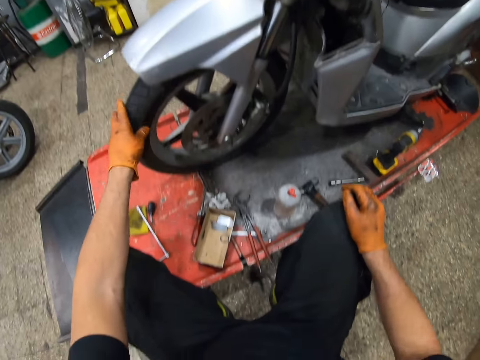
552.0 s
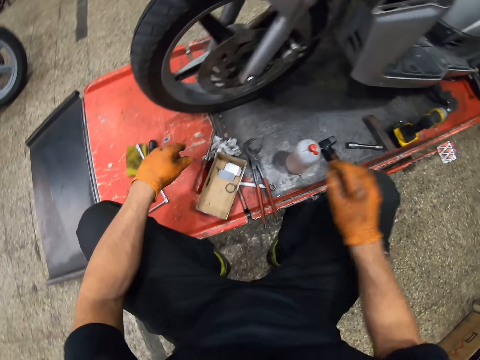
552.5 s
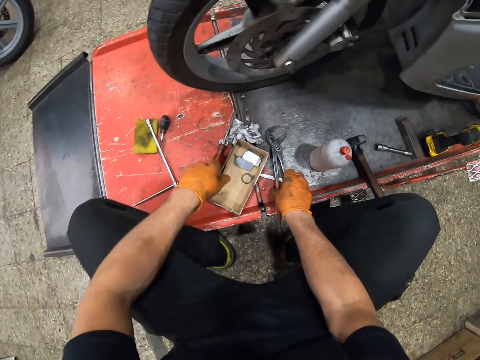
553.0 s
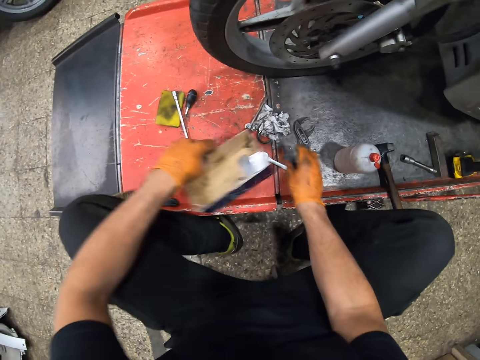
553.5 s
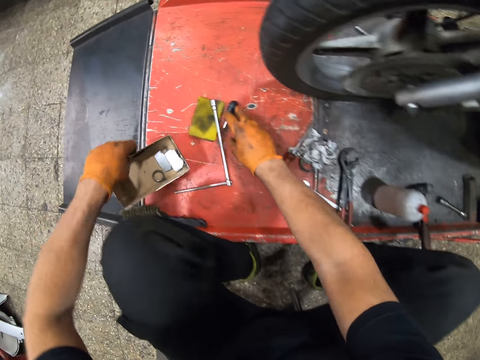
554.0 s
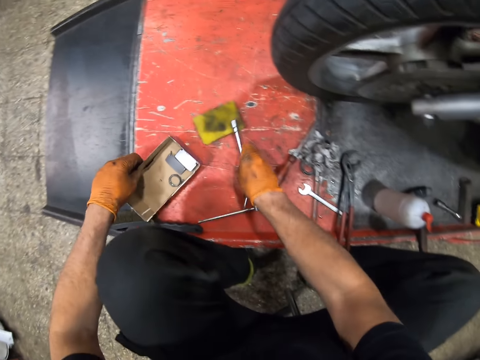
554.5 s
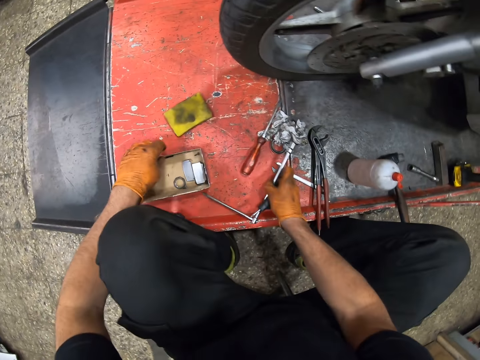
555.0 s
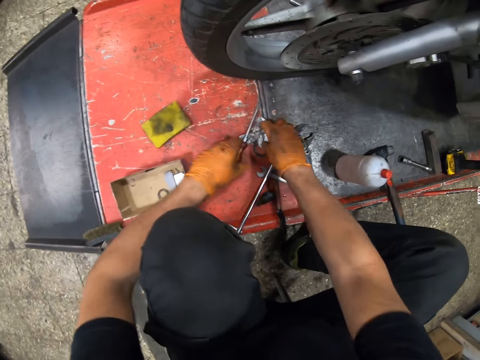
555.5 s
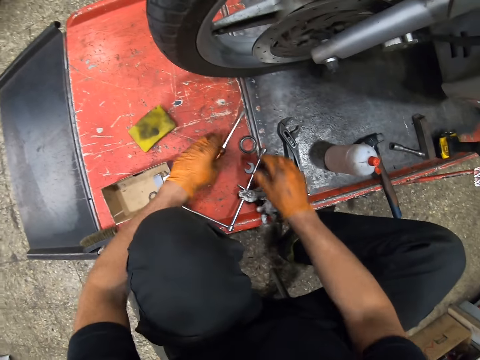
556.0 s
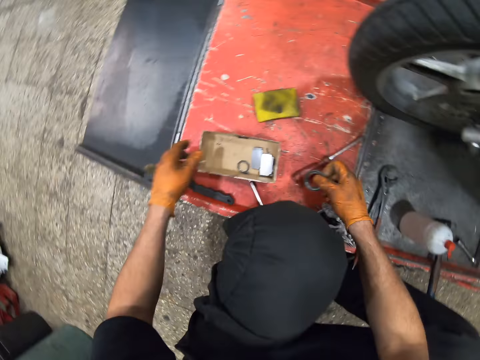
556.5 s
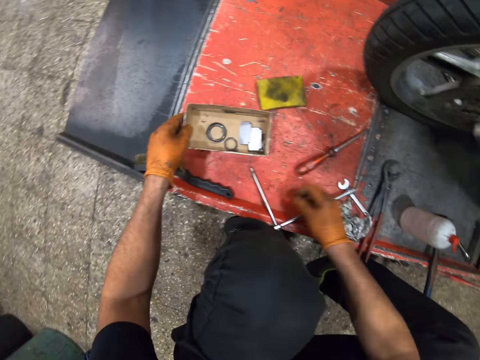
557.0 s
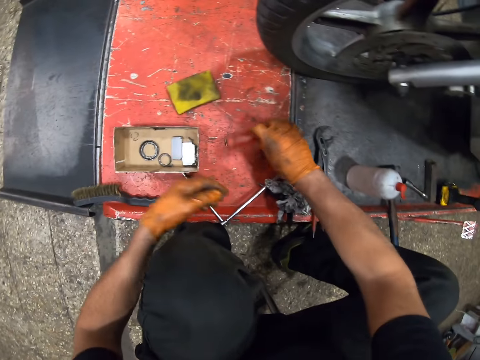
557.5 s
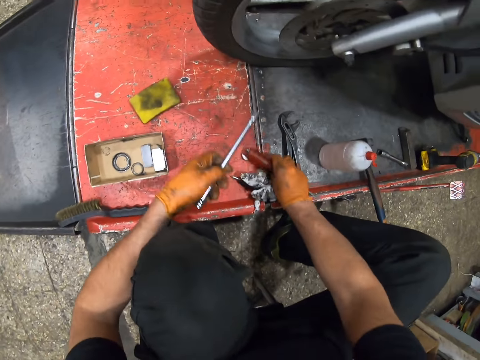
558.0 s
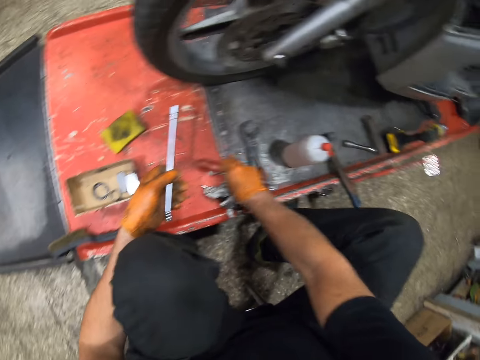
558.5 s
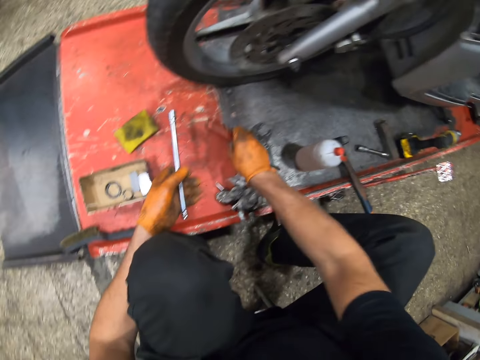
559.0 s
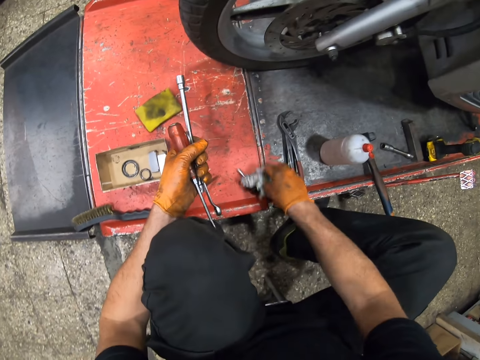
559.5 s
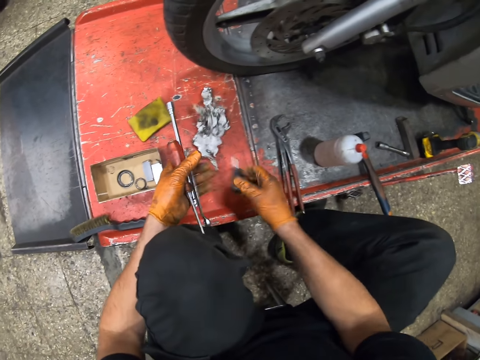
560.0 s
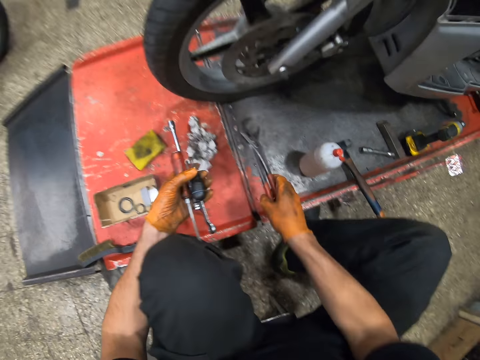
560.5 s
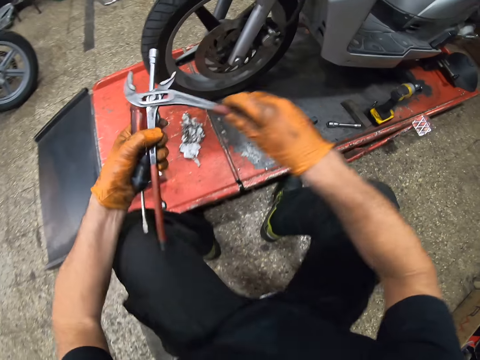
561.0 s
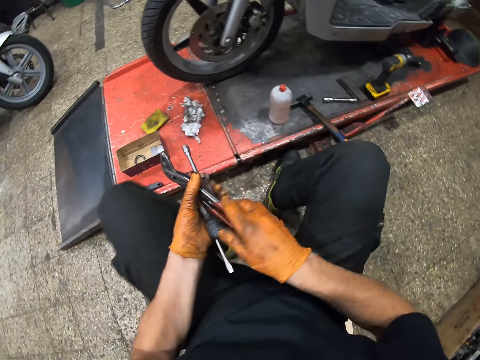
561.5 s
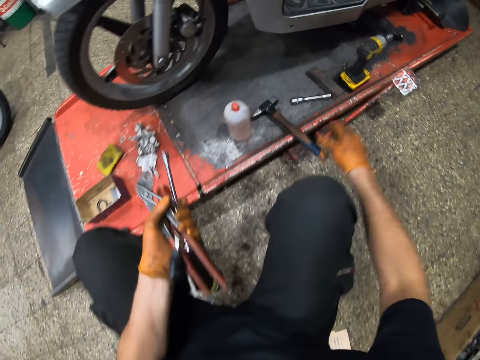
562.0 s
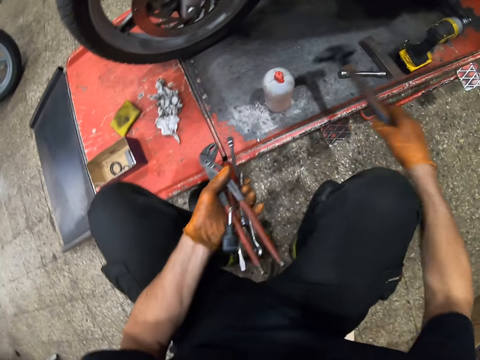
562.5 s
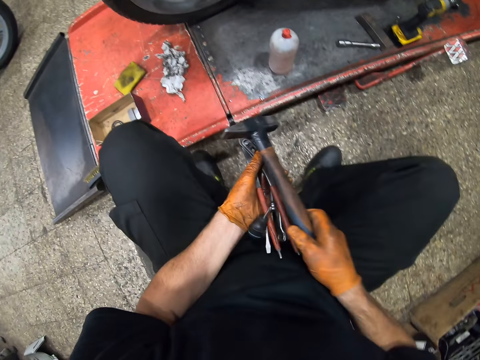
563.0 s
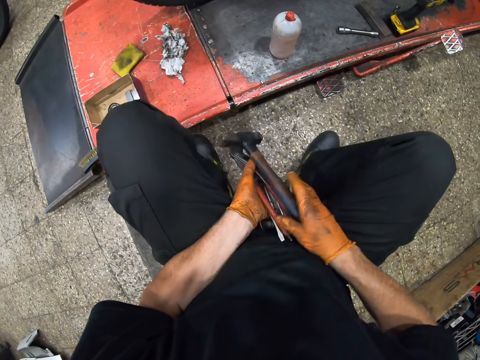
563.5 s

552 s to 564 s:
The camera wearer moves the carton on the metal. They pick a box from the lift table. They pick a T spanner from the lift table. They move the wrench on the metal. They put the box on the lift table. They pick up a folded paper and put down the folded paper. They pick up something. They put the rubber in the carton. They pick up the screwdriver. They pick up the tools from the metal. They pick up the wrench extension. They pick up a spanner. They move the piece of paper on the metal. They throw the folded paper aside. They pick up a mini screwdriver. They pick up wrench pliers. They pick up the hammer.

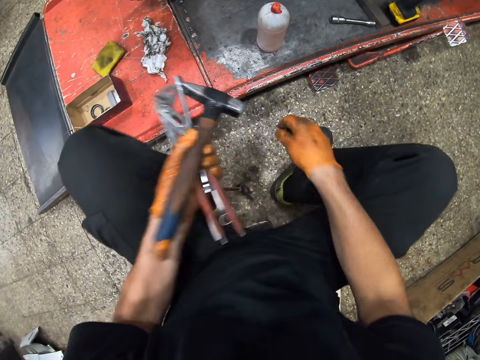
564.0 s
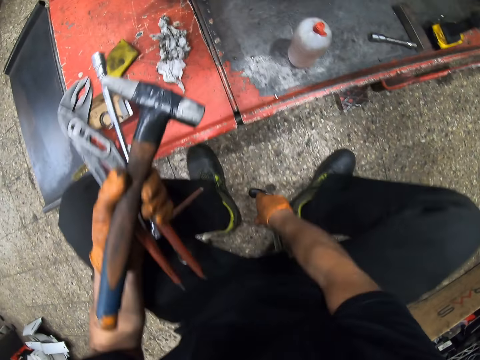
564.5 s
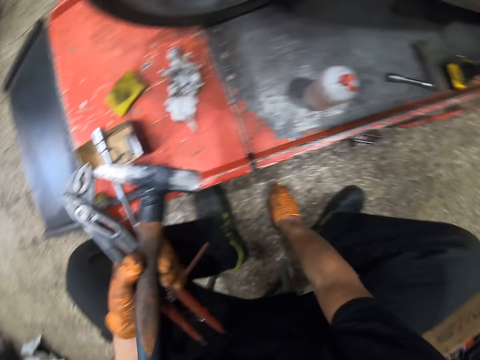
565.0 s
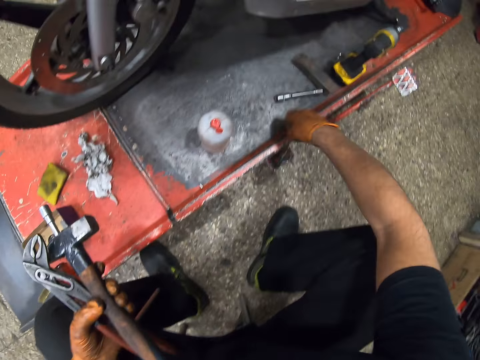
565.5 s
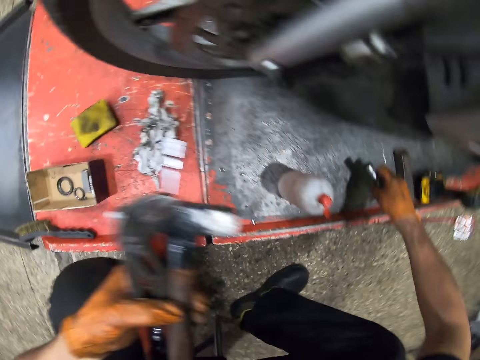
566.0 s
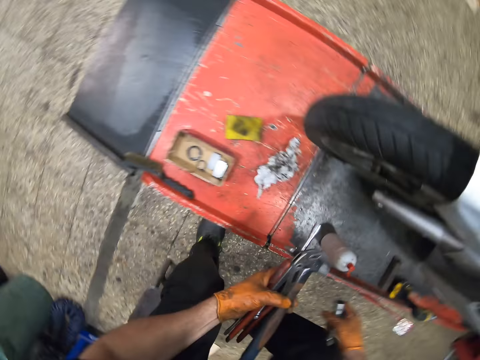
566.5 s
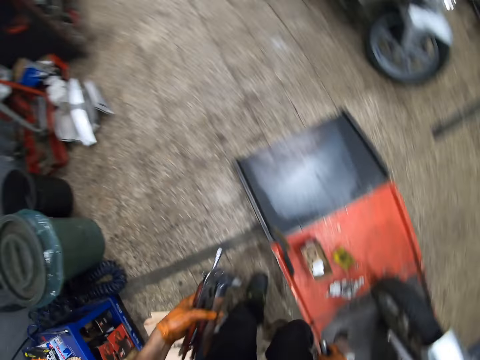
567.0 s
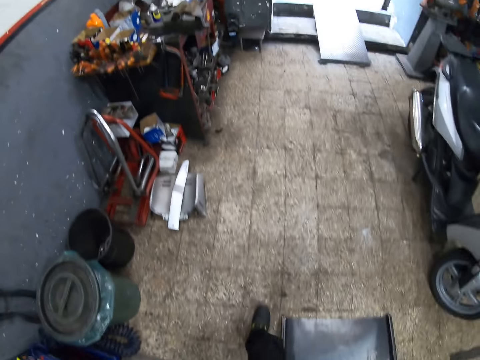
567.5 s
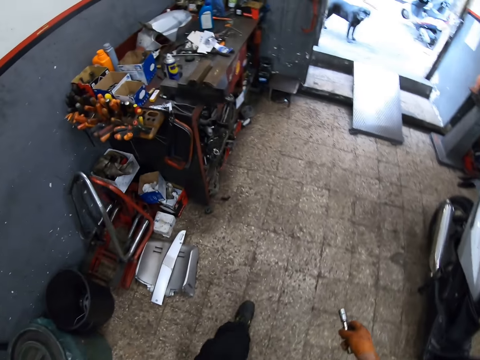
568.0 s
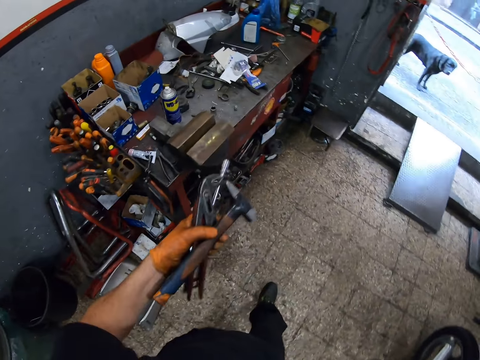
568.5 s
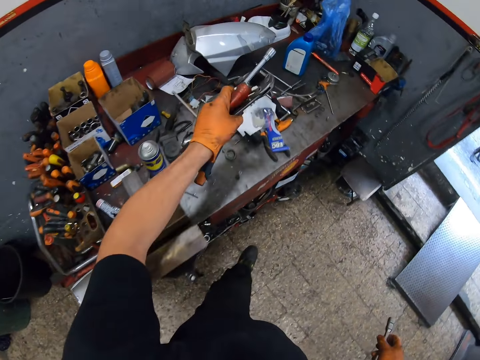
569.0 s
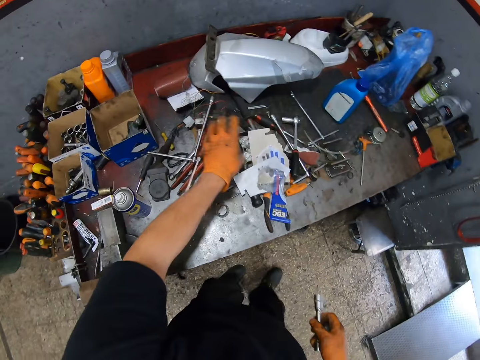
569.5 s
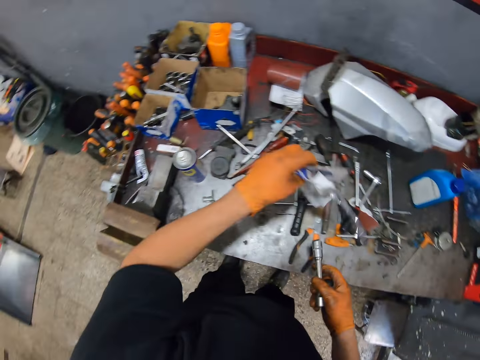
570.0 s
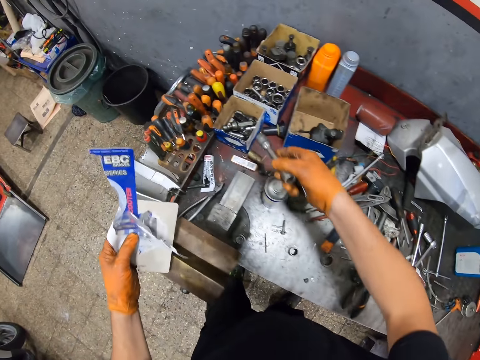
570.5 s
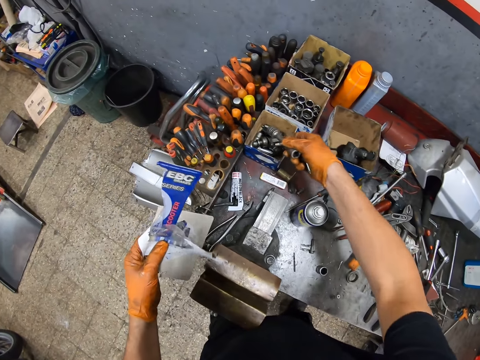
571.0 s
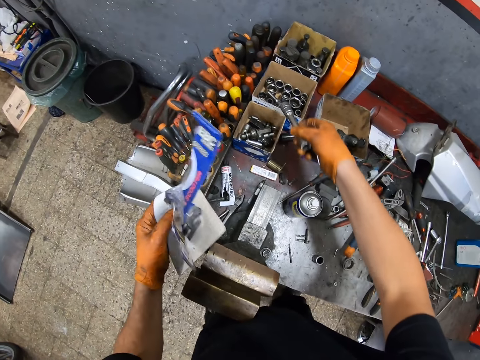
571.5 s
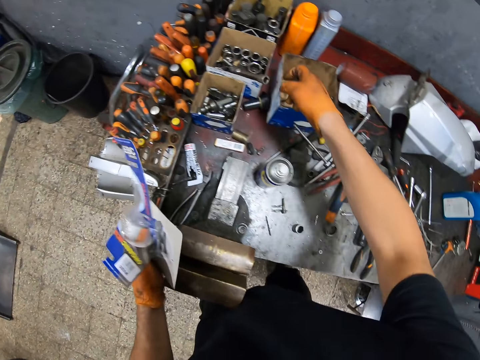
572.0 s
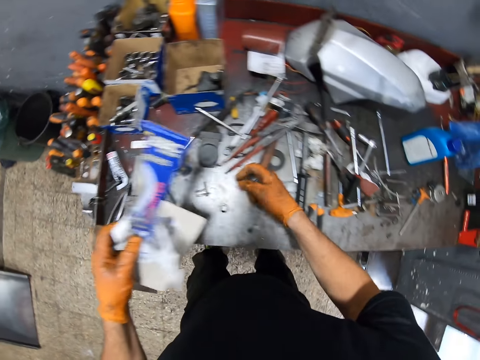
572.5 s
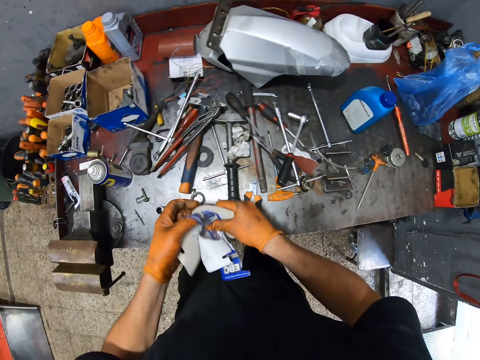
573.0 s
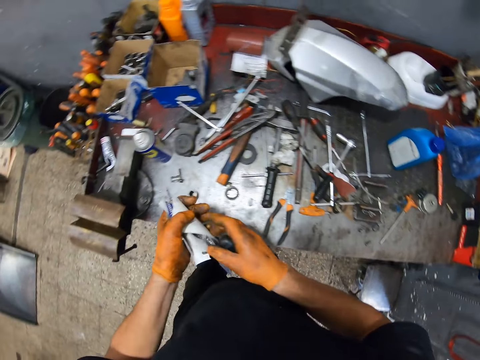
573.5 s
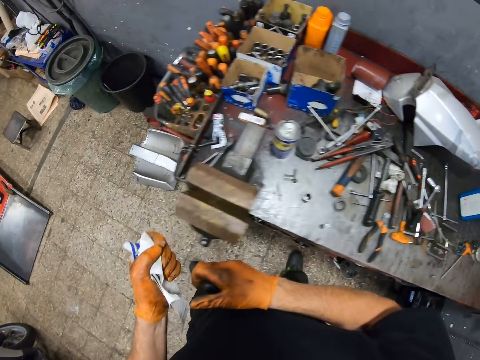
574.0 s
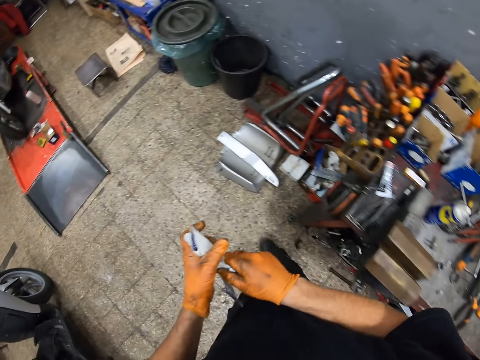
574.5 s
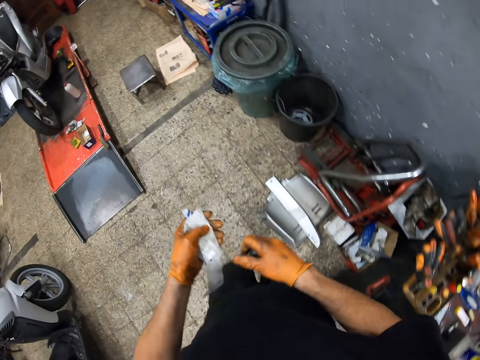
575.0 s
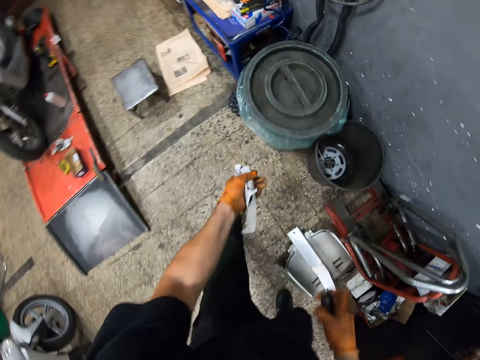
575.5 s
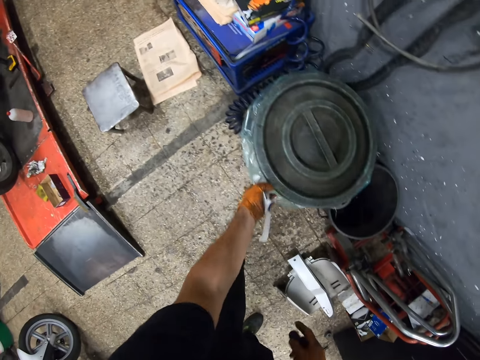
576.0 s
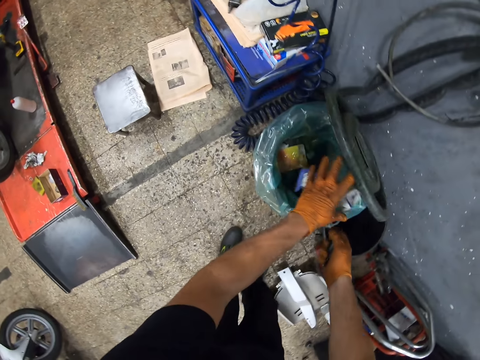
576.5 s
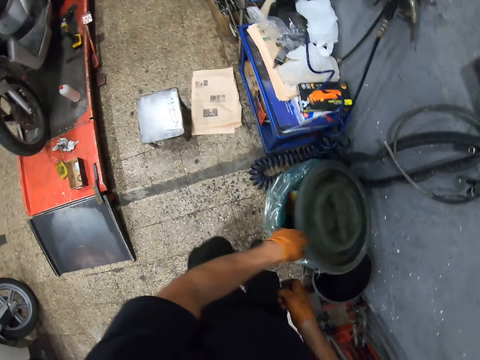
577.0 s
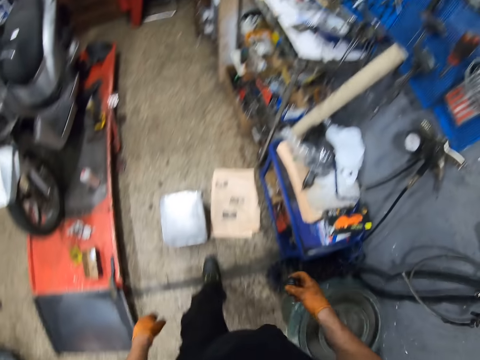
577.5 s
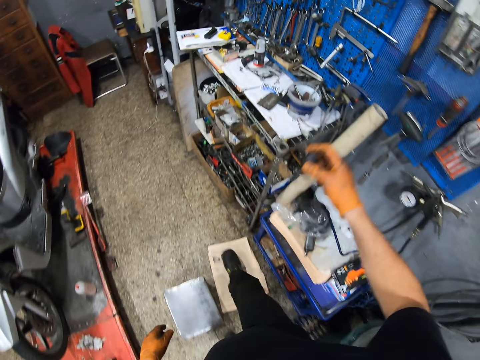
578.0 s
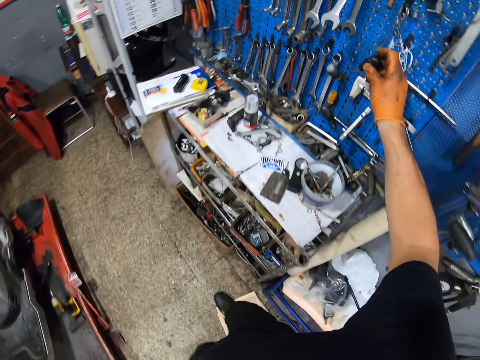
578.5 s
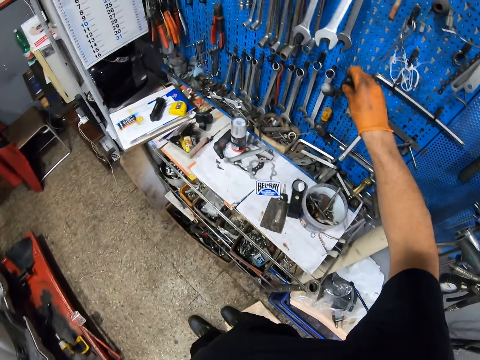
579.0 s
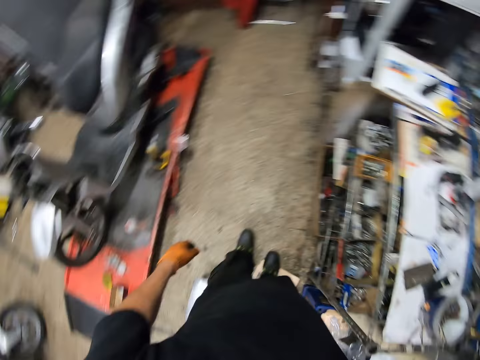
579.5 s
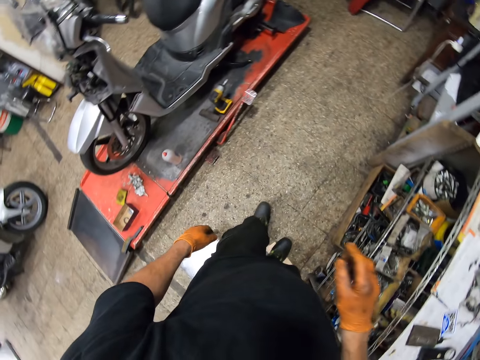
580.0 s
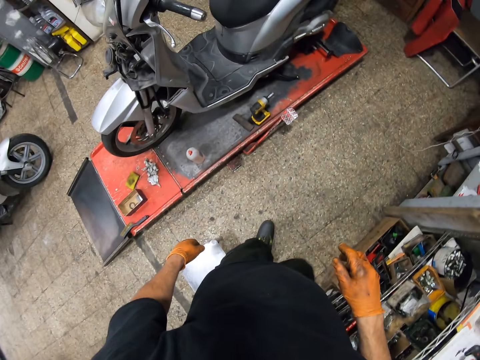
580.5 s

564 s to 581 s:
The camera wearer picks up the mini screwdriver. He picks the wrench extension. He stands up. He turns left and walks forward. He puts the tools on the table. He takes the pack from the table. He puts the wrench extension in the box. He folds the pack with his hands. He walks to the trash bin. He opens the trash bin. He puts the pack in the trash can. He walks towards the scooter. He puts the mini screwdriver on the holder.
